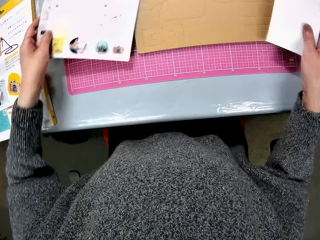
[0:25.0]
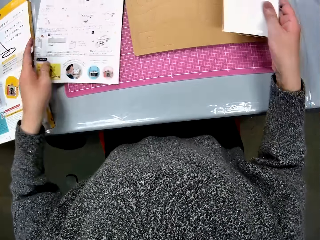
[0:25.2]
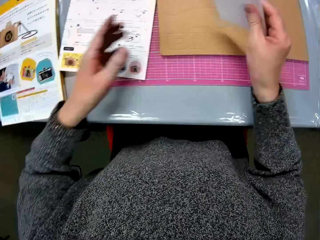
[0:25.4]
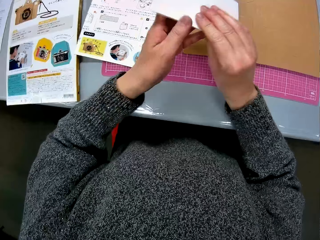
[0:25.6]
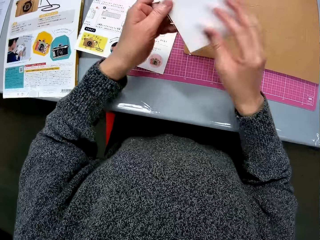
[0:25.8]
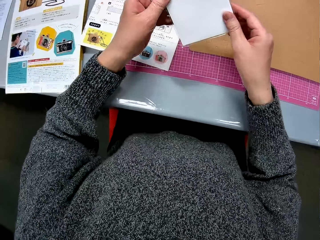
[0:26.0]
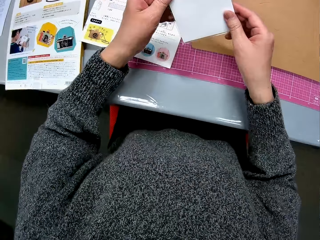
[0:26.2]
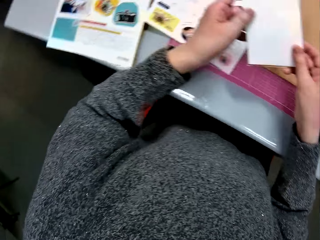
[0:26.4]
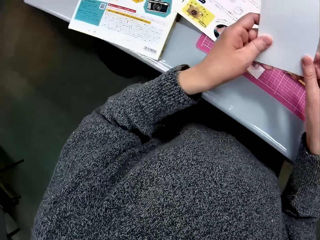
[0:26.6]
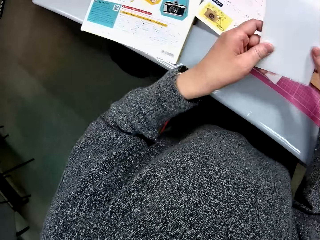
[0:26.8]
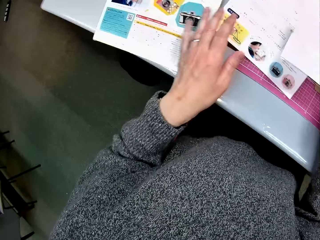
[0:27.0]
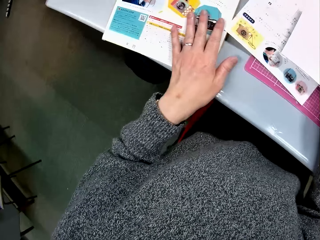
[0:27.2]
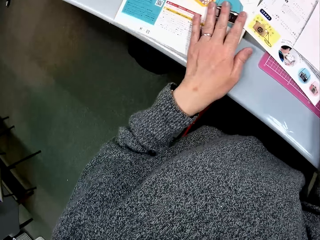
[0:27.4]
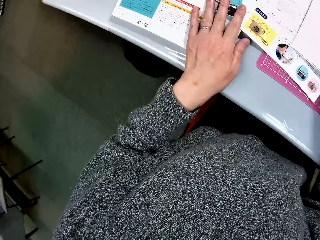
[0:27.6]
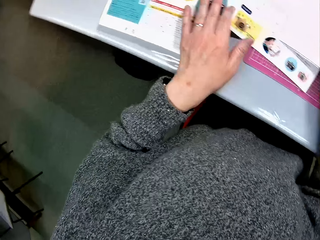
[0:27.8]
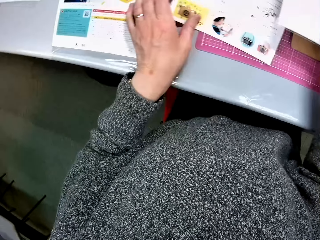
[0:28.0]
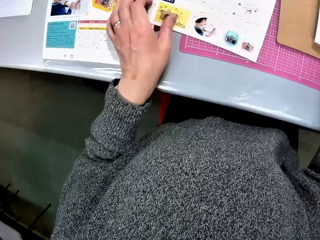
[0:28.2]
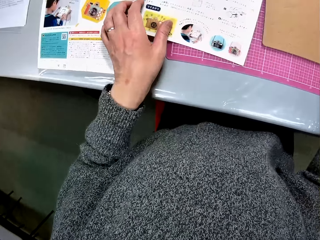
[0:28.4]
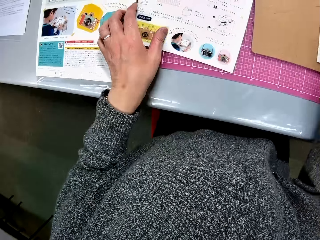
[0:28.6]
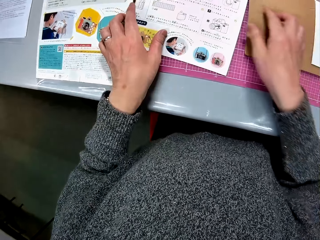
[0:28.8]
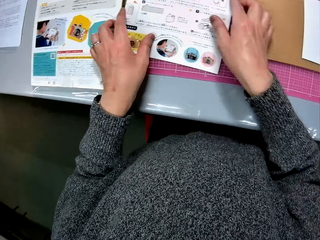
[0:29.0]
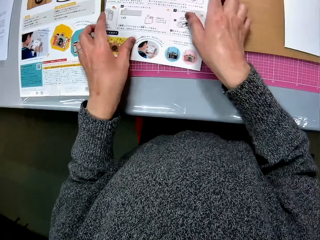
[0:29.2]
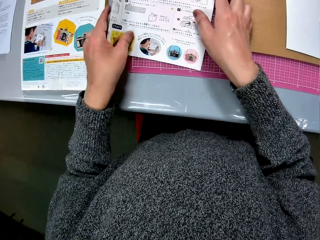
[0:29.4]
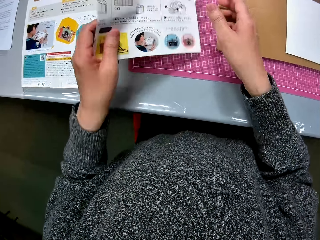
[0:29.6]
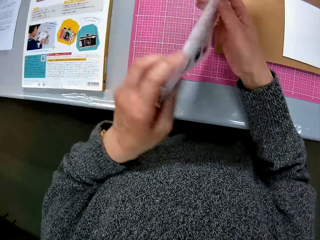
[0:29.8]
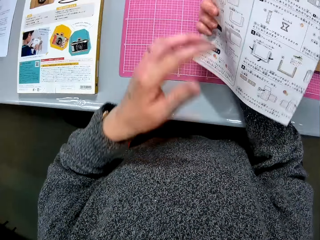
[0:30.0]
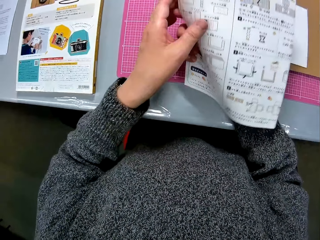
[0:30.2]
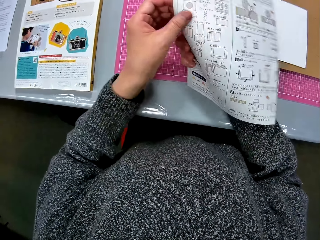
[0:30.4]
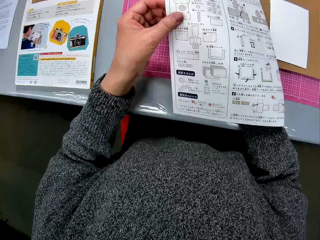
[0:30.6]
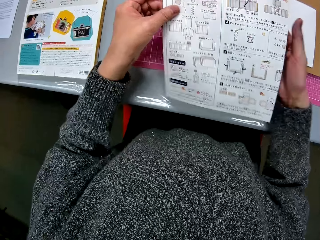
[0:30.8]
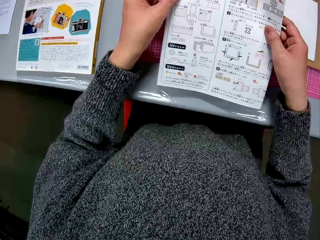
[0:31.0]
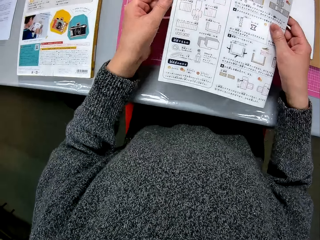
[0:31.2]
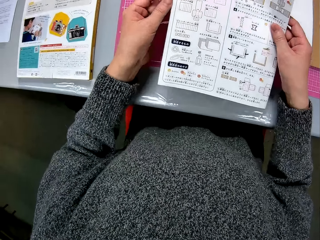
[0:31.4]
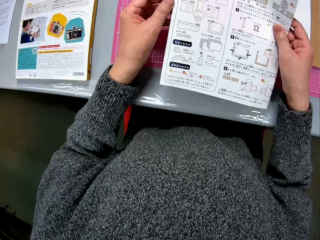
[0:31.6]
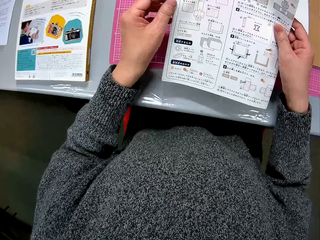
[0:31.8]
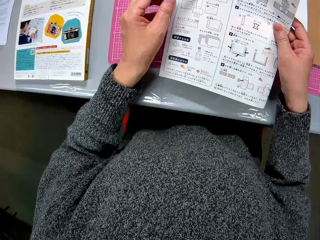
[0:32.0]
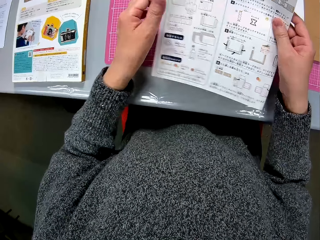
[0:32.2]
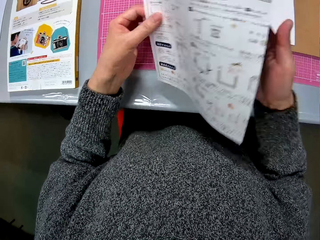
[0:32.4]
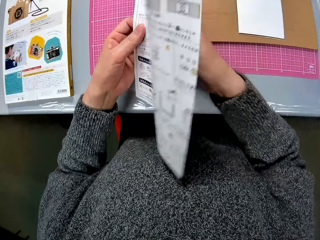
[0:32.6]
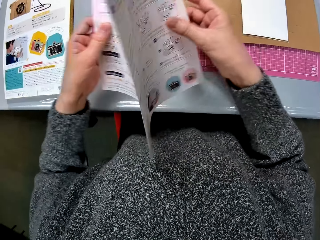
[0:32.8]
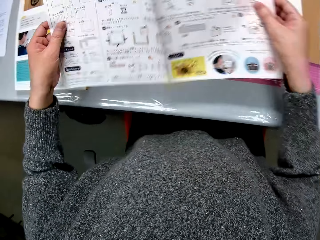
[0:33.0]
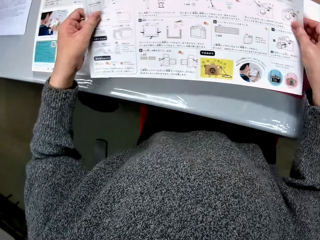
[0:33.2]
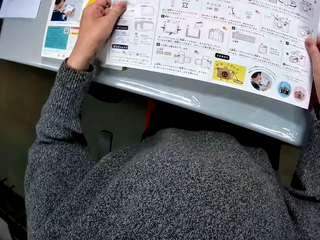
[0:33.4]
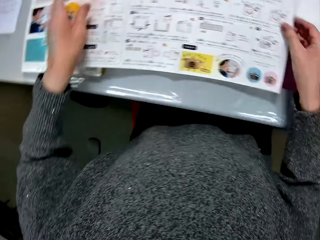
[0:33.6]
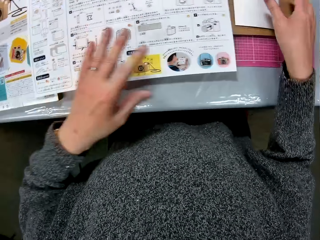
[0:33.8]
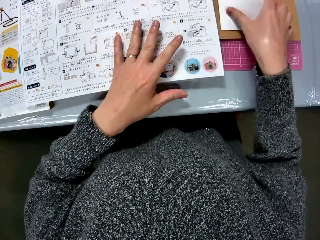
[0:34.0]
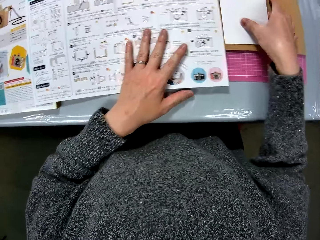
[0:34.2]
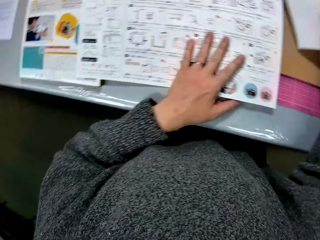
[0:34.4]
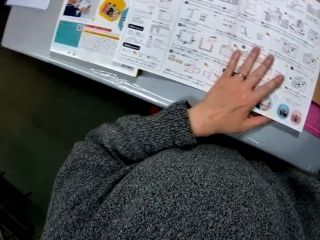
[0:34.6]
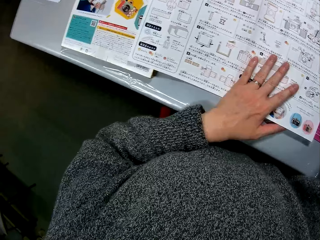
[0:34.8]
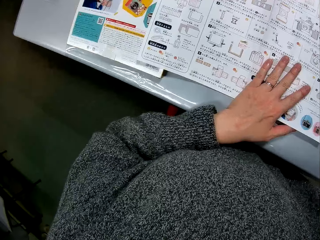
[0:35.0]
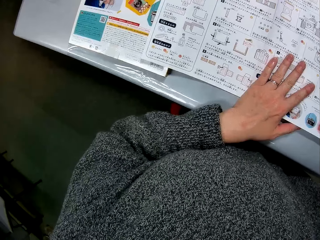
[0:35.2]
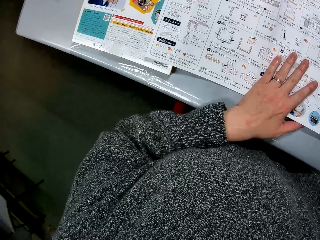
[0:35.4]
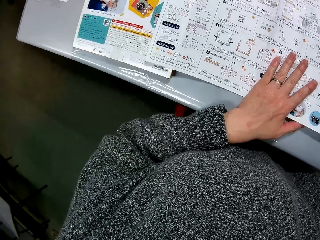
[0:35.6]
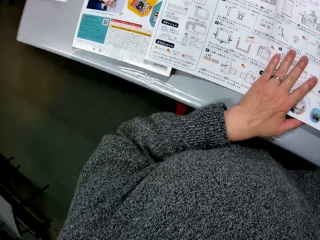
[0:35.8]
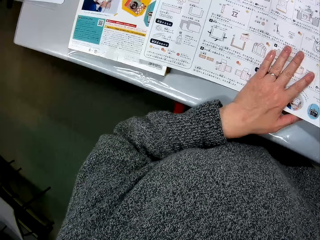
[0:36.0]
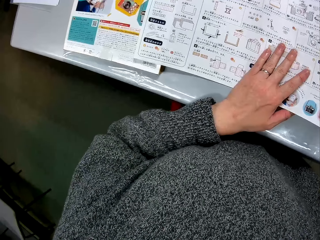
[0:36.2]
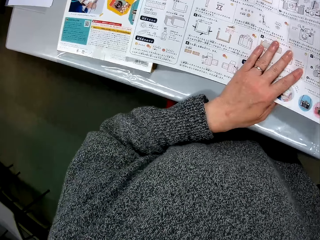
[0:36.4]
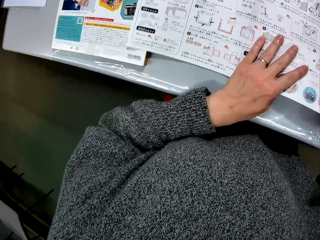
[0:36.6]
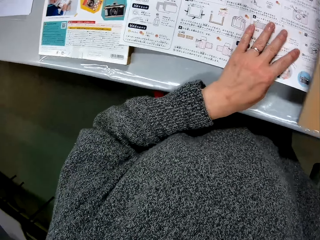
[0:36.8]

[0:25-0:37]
The camera wearer moves the paper and flips the papers. They hold a small piece of paper with both hands. They shift the puzzle box. They drop the piece of paper on the puzzle. They pick up the paper. They turn the manual over, open the manual, and drop the manual on the table. They pick up the piece of paper.

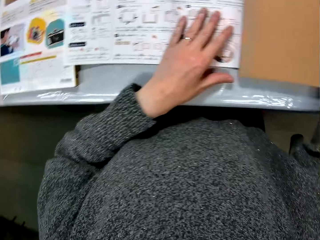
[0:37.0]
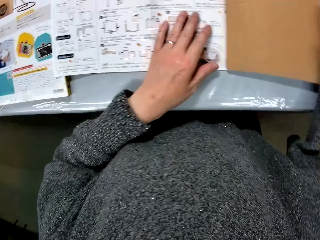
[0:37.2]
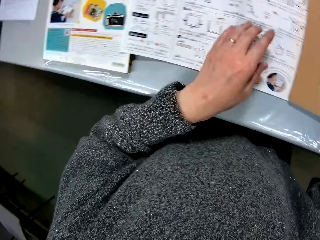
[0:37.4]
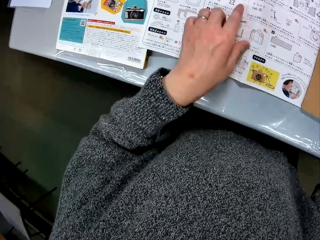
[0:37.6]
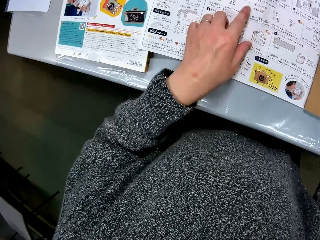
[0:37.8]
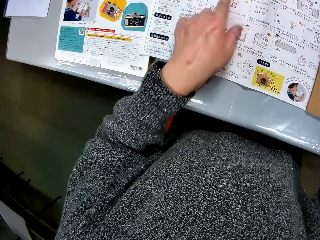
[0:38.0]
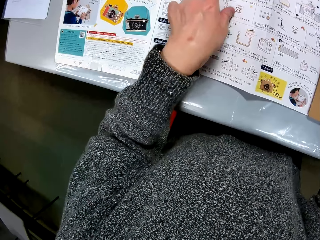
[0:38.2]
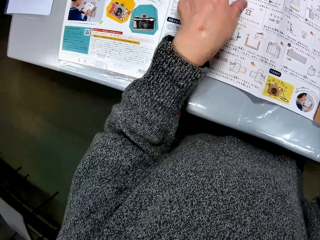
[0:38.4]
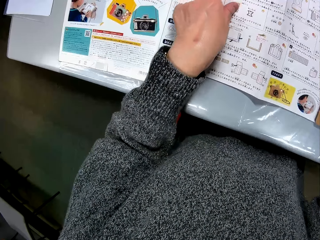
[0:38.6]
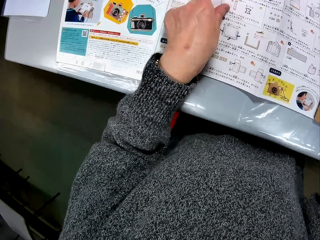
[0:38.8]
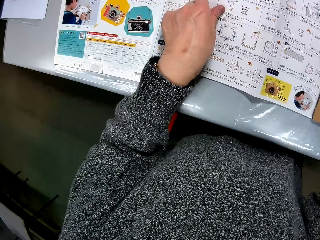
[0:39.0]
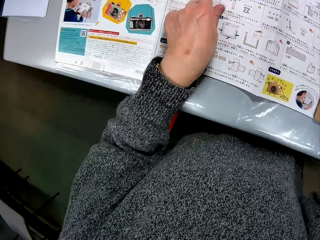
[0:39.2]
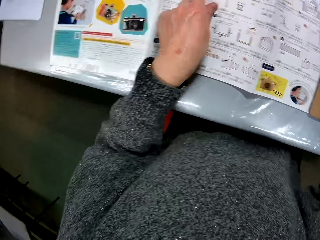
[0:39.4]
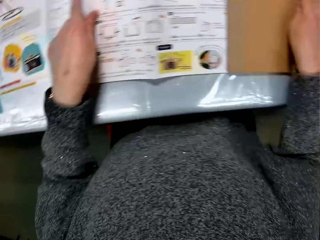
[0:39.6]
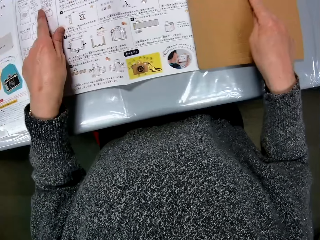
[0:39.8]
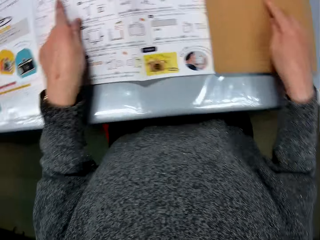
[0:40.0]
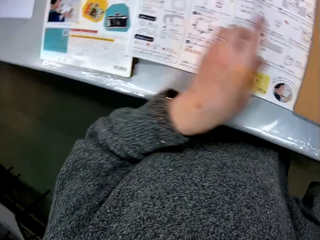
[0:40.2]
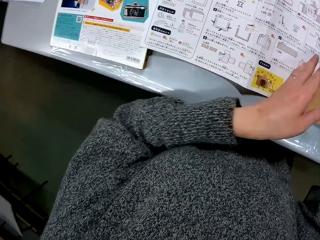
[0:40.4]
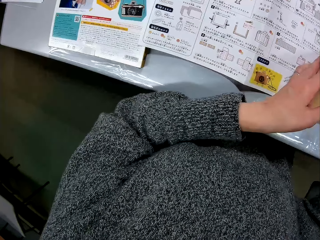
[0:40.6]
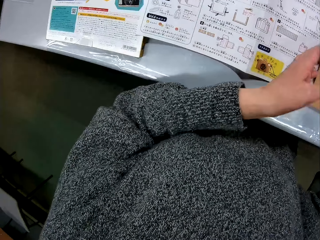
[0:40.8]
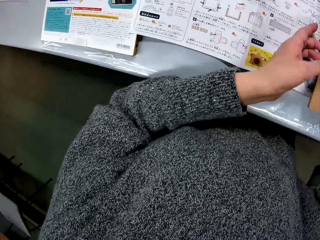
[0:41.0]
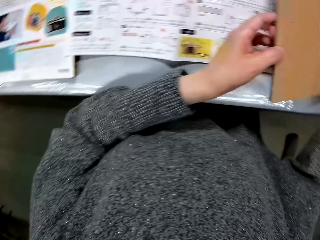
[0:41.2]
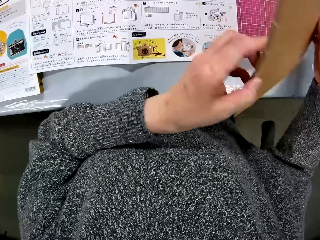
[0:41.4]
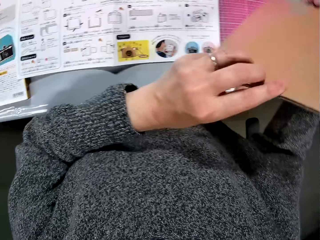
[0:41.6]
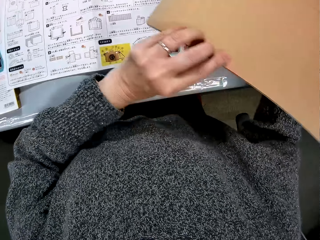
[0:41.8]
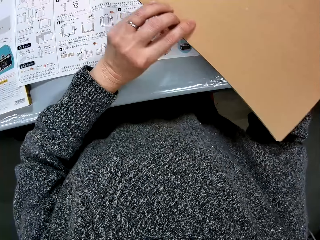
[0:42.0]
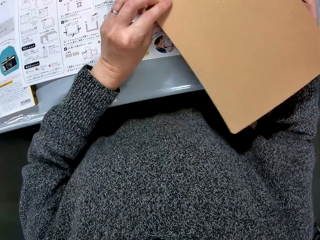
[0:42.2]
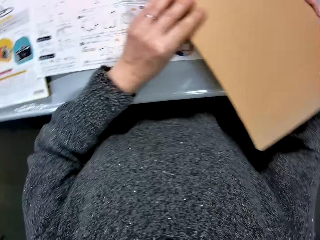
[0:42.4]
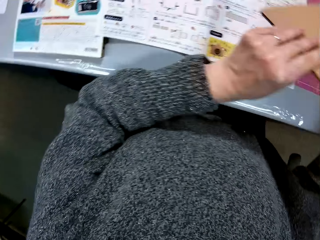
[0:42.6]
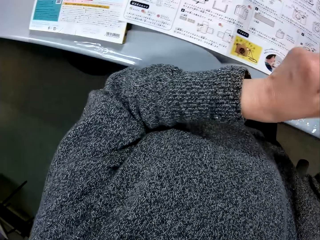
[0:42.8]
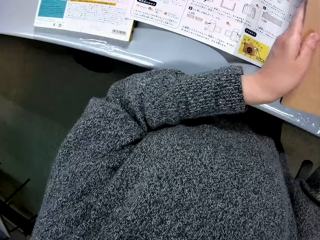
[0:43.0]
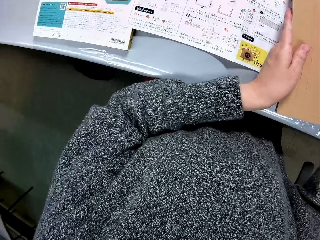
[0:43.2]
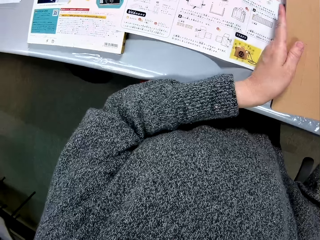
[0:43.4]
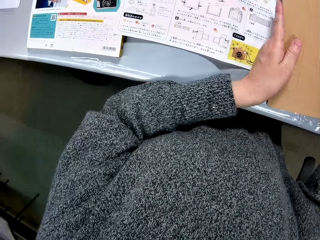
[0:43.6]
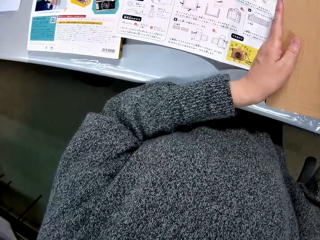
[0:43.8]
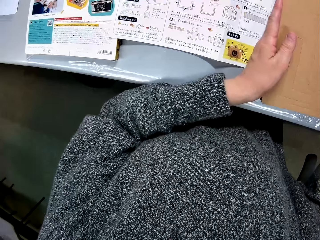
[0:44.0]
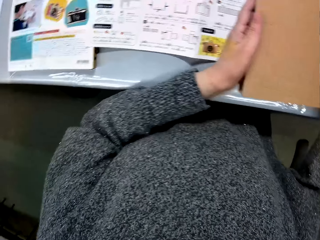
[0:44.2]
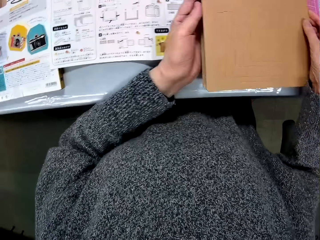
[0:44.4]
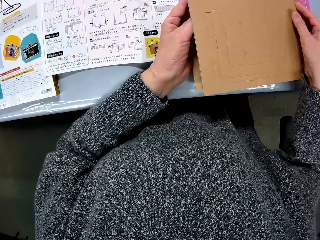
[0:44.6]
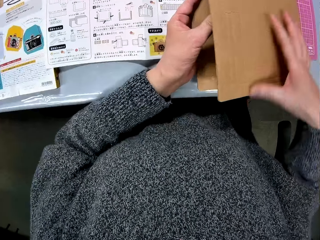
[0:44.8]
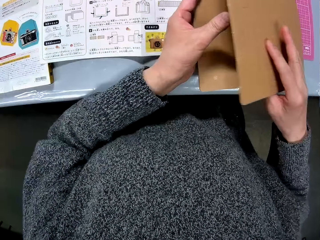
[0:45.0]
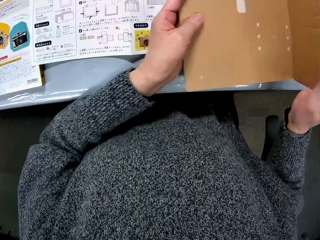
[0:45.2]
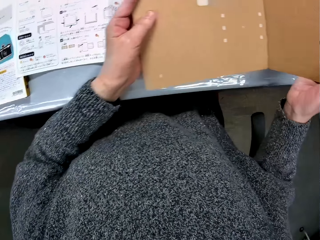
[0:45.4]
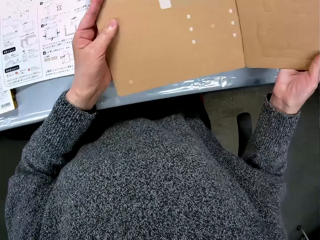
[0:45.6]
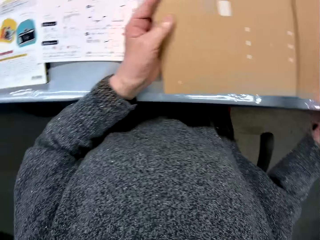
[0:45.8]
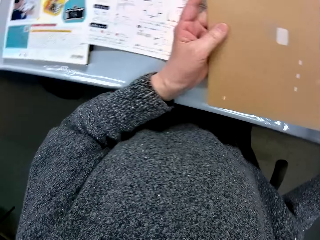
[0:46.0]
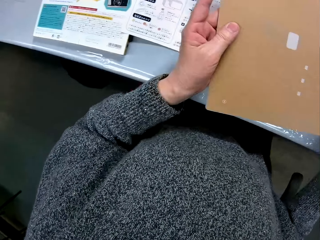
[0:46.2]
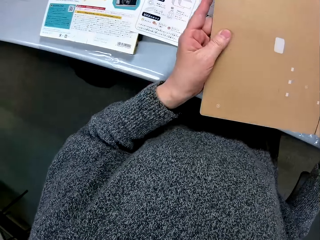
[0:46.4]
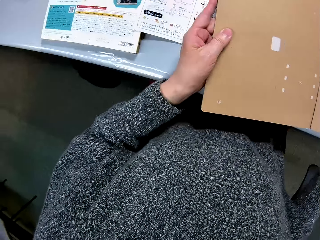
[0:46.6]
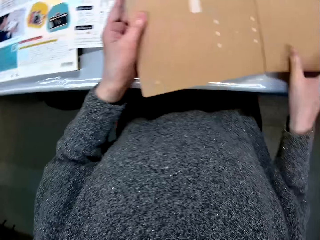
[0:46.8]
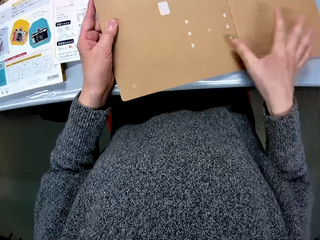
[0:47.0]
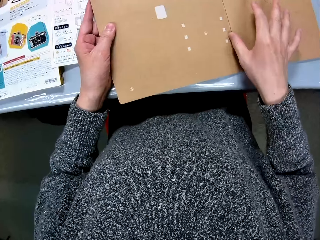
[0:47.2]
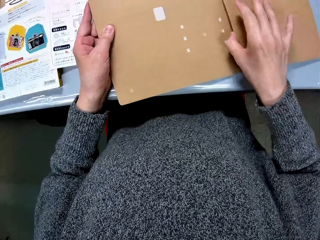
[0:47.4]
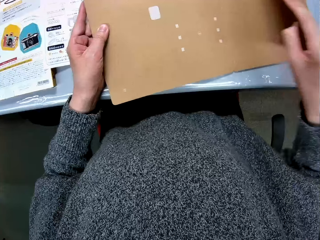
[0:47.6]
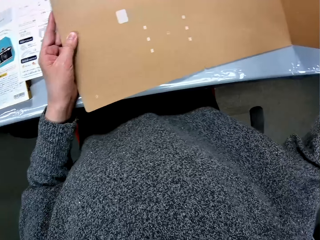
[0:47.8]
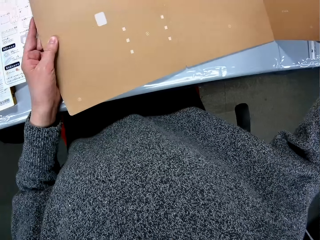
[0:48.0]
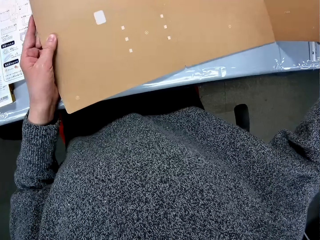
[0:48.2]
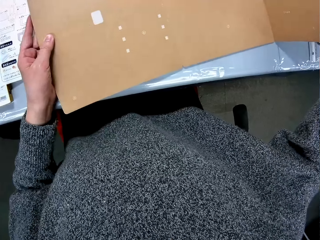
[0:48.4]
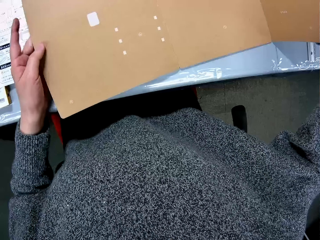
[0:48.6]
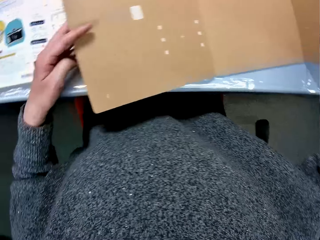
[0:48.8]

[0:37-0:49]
The camera wearer shifts the manual and points to the puzzle piece. They study the drawings on the paper. They point to the puzzle, lift the puzzle piece, and turn the puzzle over. They turn the puzzle piece or cardboard again. They unfold the puzzle piece and drop the puzzle piece.
